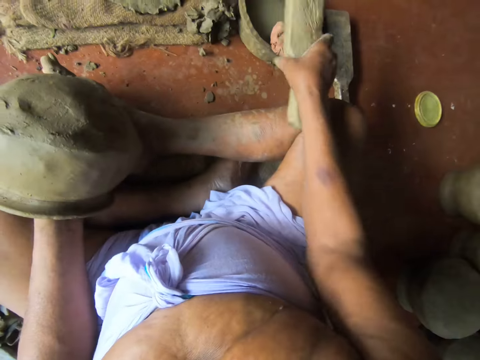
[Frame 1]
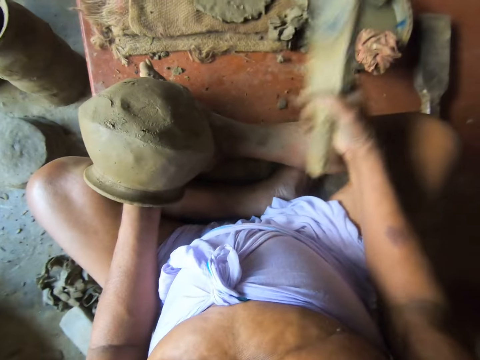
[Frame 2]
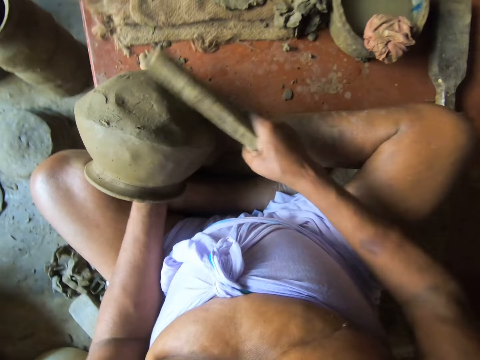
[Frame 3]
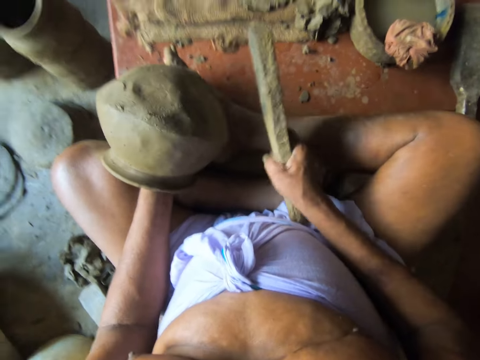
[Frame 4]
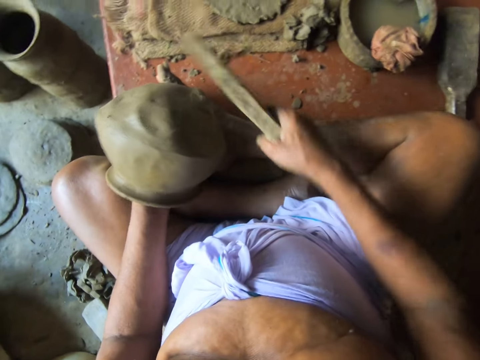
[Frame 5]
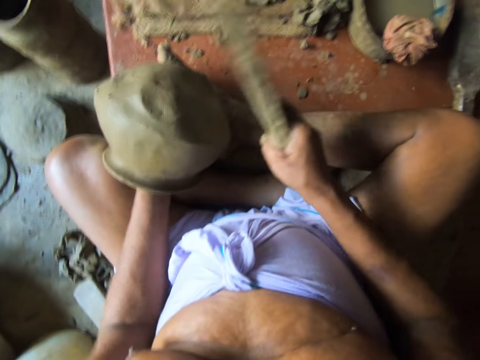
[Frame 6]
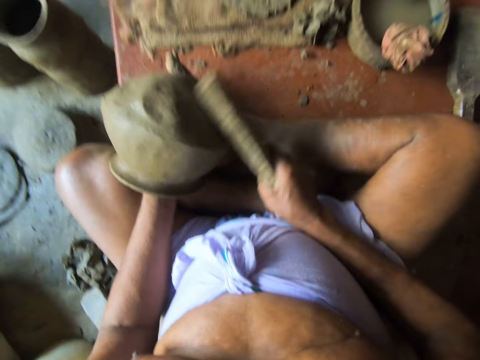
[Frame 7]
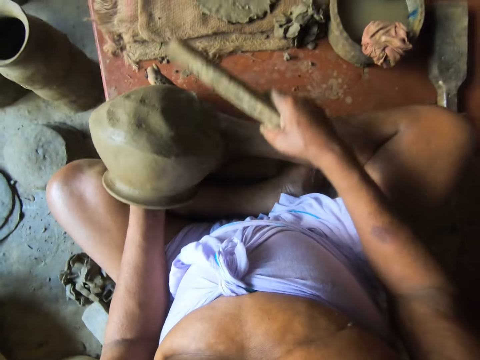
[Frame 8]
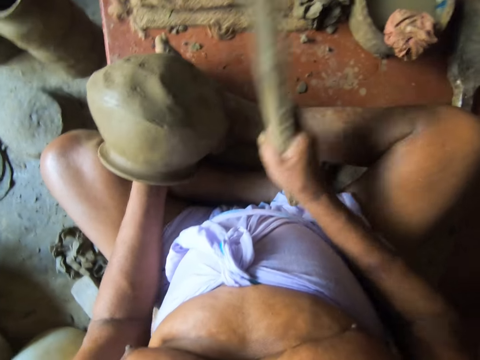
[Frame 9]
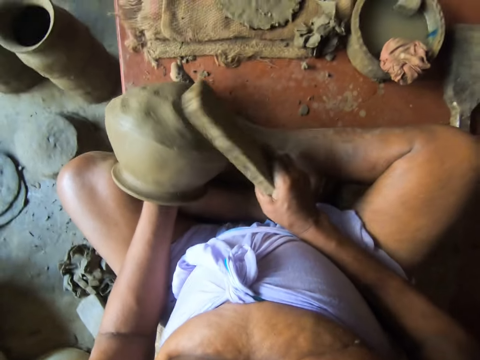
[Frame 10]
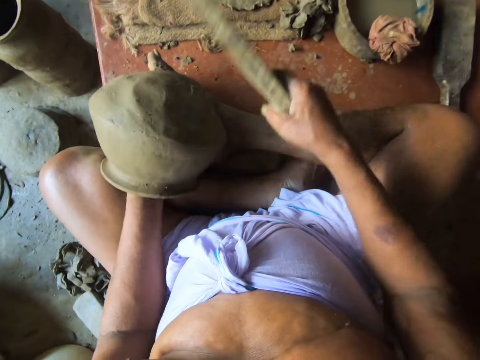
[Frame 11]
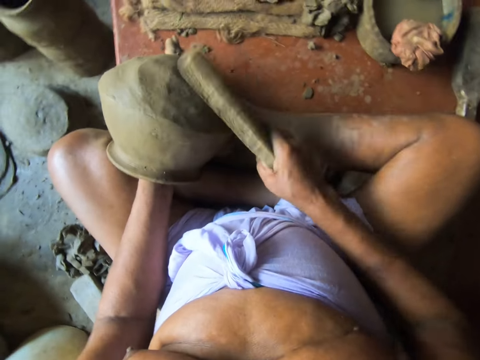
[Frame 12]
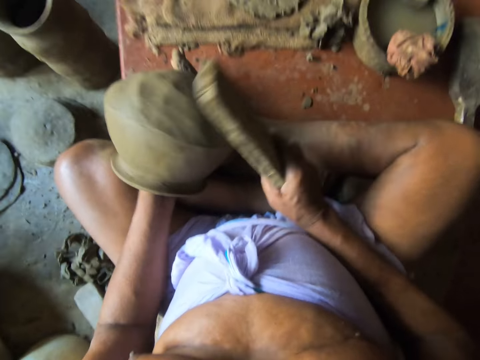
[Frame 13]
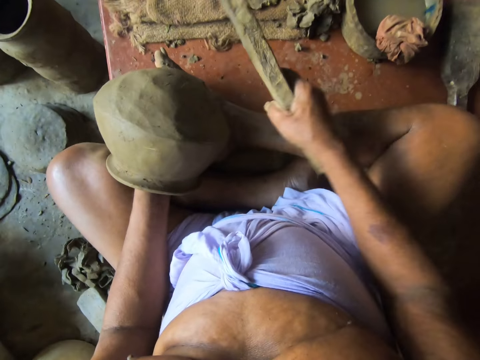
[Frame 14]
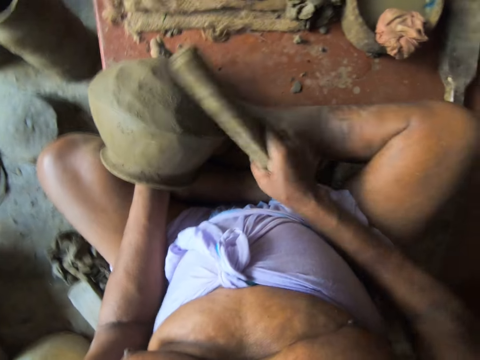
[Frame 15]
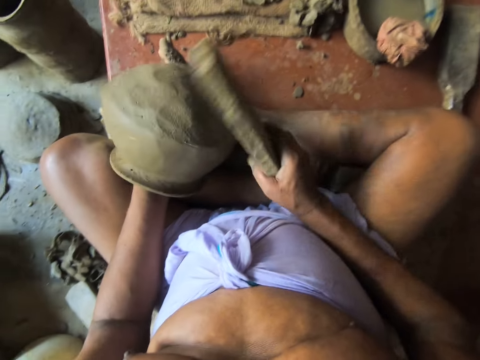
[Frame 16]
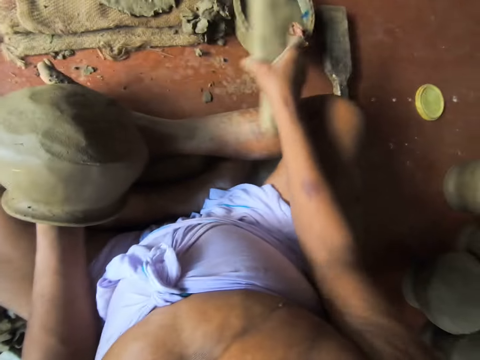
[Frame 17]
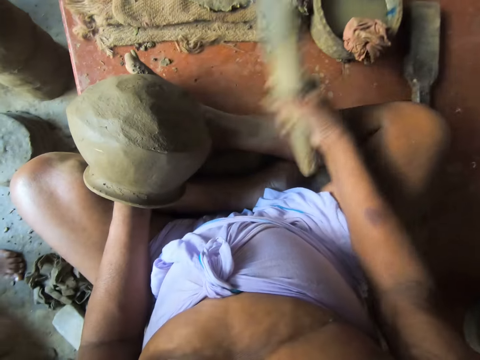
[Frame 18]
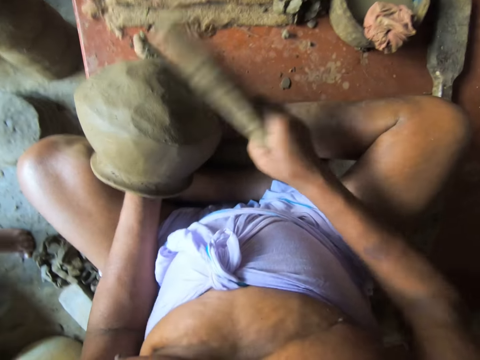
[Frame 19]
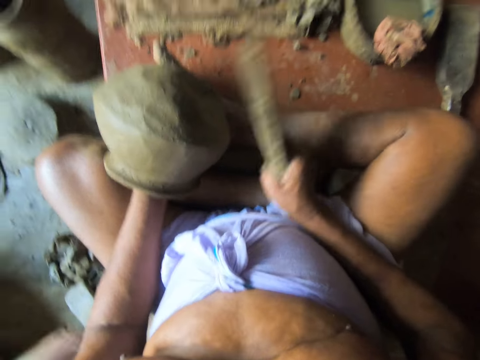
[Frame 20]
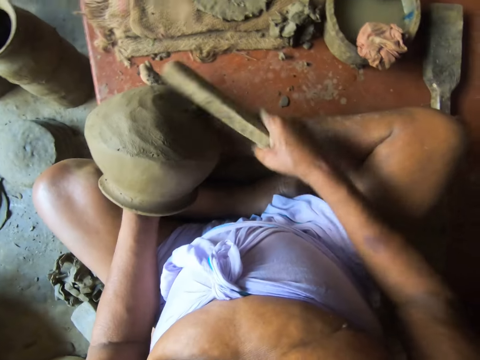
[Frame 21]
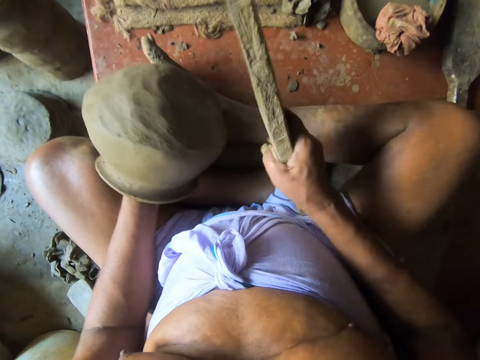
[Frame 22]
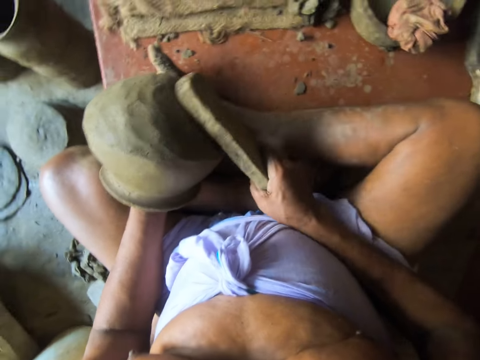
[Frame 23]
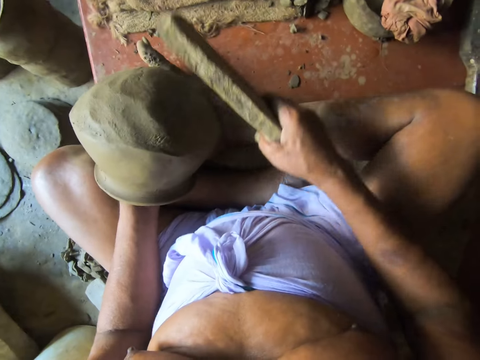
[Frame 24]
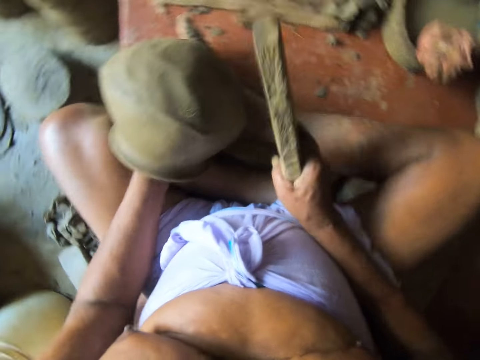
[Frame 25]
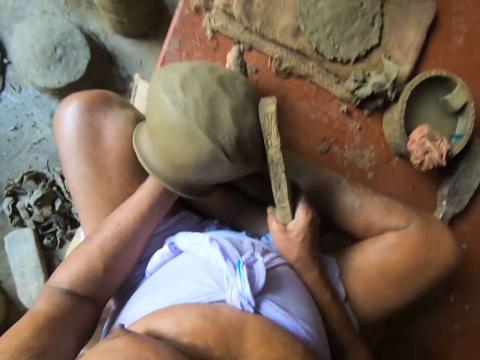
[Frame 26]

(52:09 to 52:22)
The camera wearer touches water in the pot on the ground with the clay paddle in his right hand. He hits the log on the piece of cloth. He smoothens the bottom of the clay pot in his left hand with the clay paddle in his right hand. He hits the clay with the log. He touches the water in the pot on the ground with the clay paddle in his right hand. He hits the log on the piece of cloth. He smoothens the bottom of the clay pot in his left hand with the clay paddle in his right hand. He hits the clay with the log.

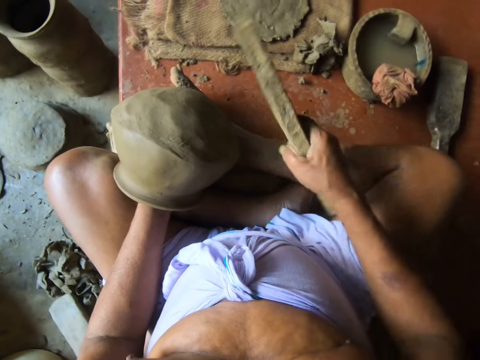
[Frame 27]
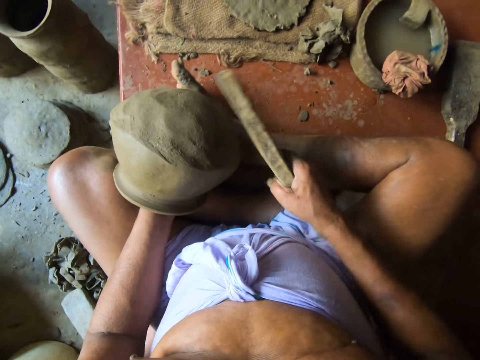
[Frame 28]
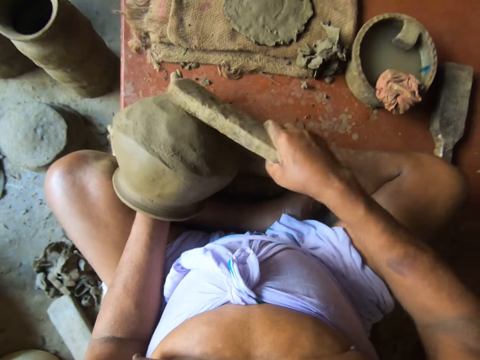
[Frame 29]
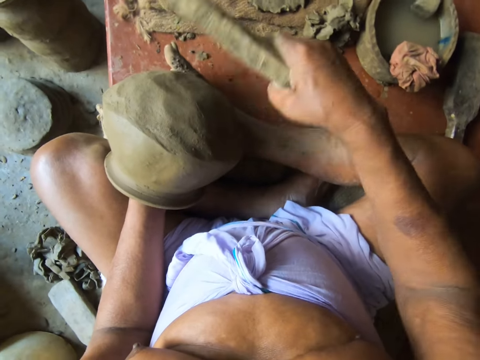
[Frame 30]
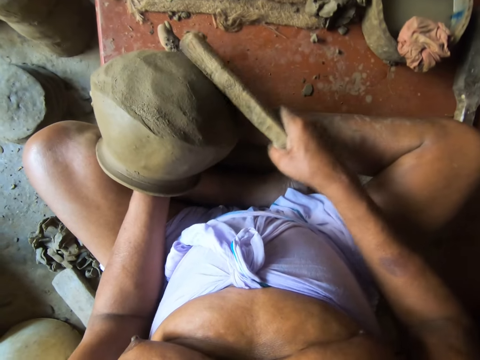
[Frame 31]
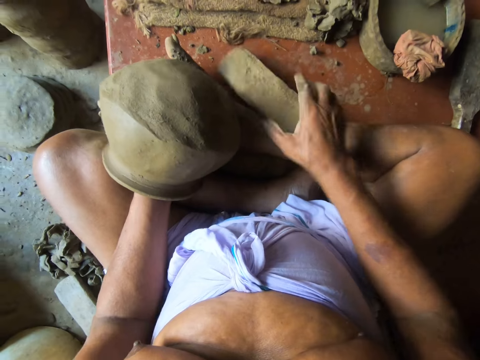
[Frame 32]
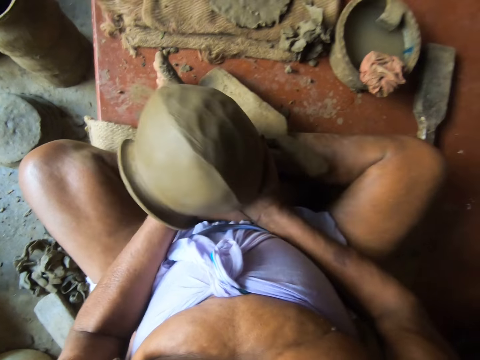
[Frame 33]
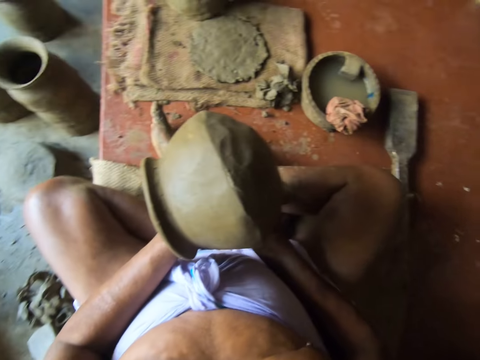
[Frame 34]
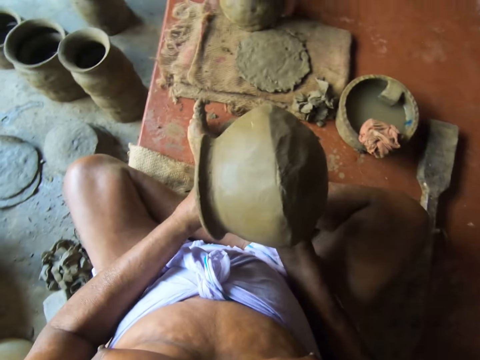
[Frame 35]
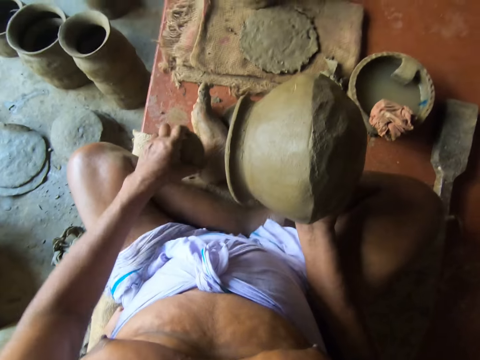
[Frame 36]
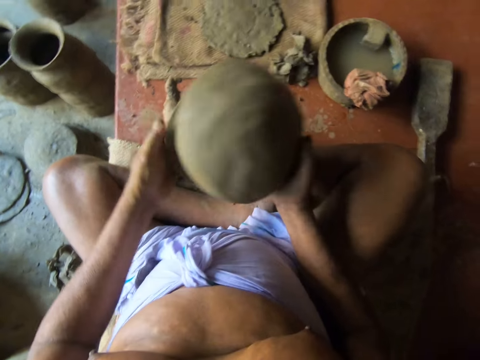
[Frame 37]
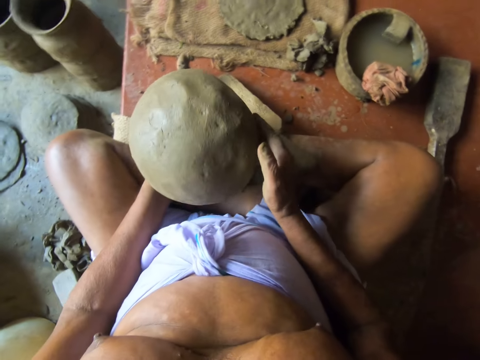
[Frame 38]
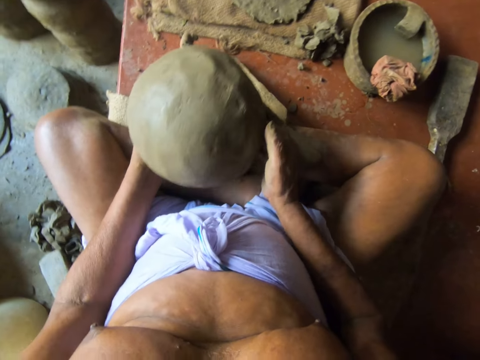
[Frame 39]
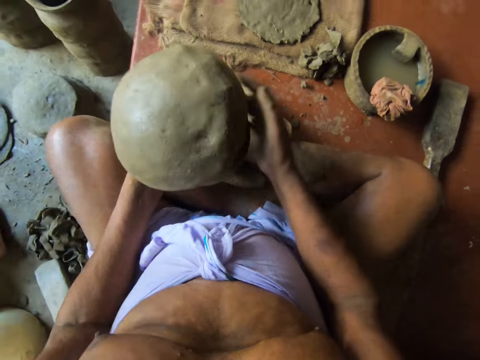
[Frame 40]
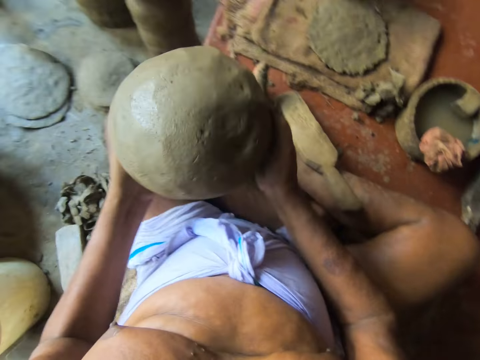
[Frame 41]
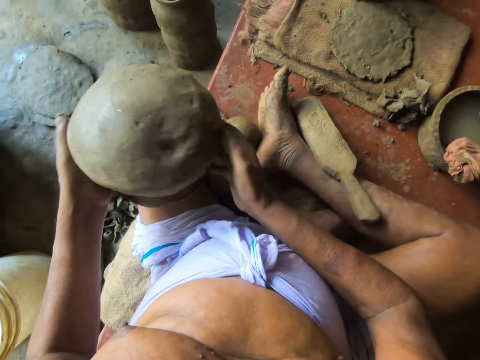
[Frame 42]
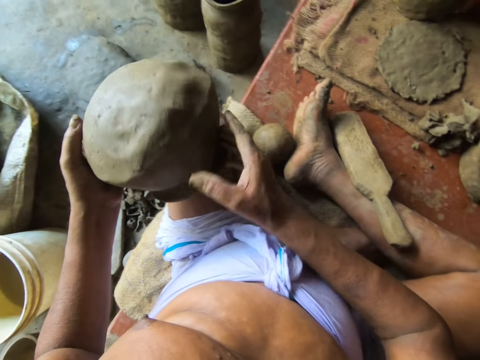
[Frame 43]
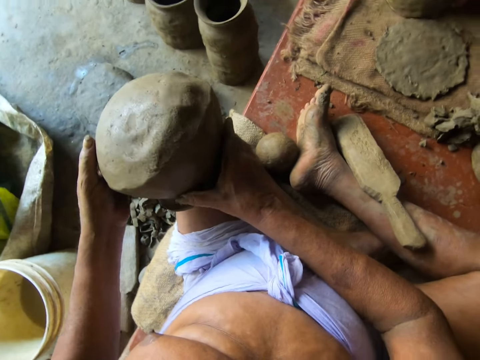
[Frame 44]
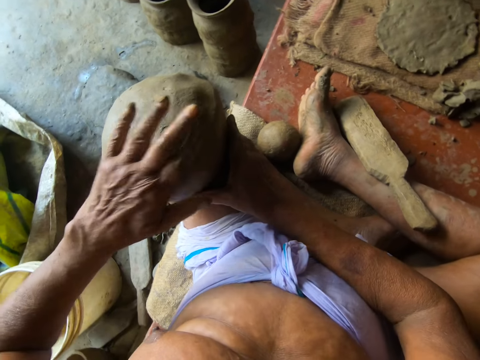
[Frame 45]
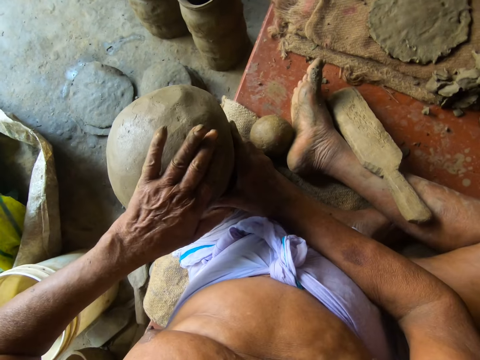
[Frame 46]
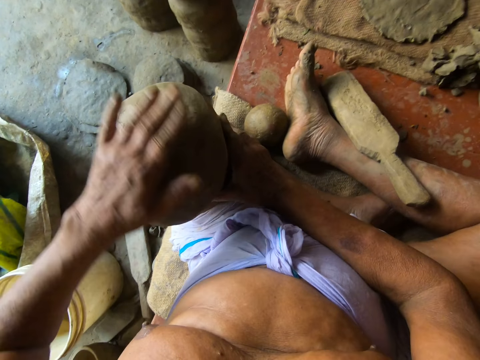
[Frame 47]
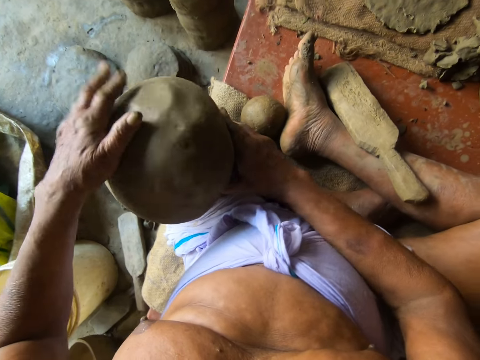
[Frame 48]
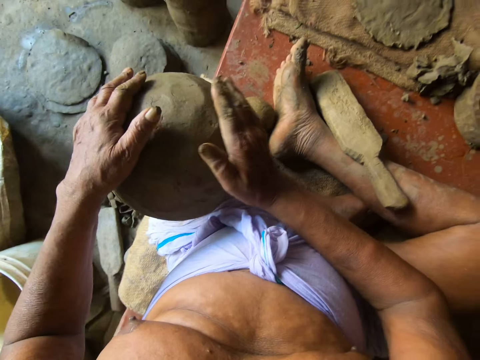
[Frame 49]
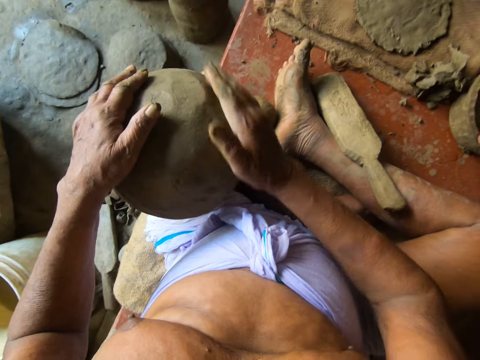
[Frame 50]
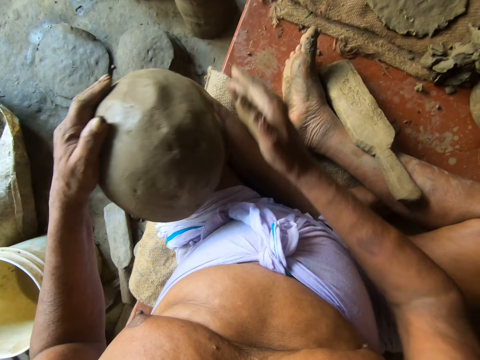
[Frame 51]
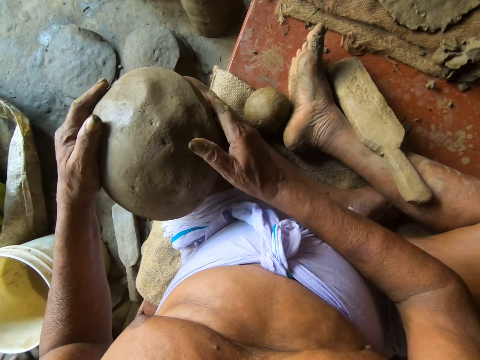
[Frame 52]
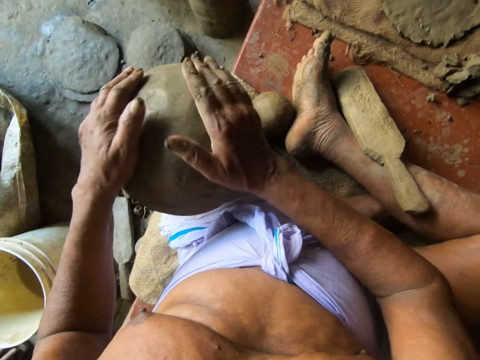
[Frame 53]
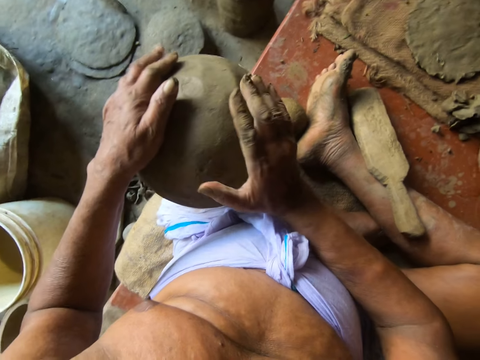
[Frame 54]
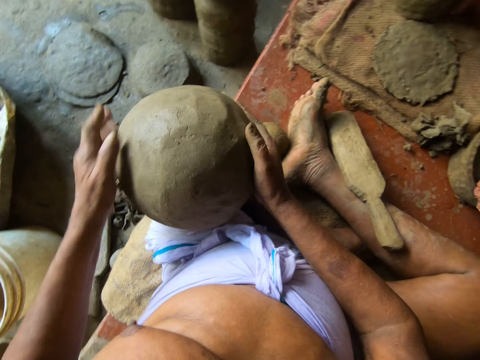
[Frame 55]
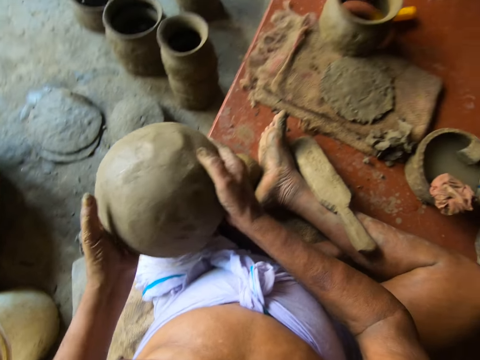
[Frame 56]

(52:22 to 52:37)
The camera wearer drops the clay paddle in his right hand on the work surface. He holds the clay pot in his right hand. He removes a puki from the clay pot with his left hand. He drops the puki in his left hand on the work surface. He stares at the pot. He places the clay pot in his hands on his lap. He smoothens the bottom of the clay pot with his left hand. He smoothens the bottom of the clay pot with his right hand.
